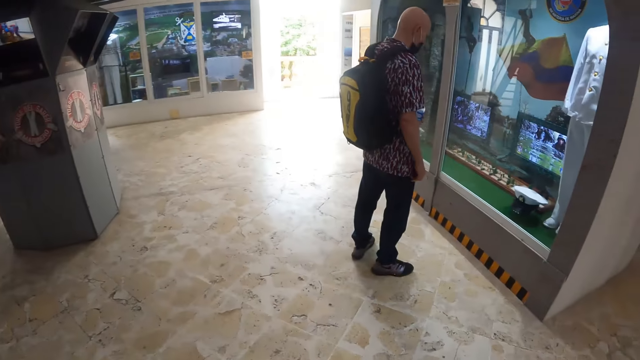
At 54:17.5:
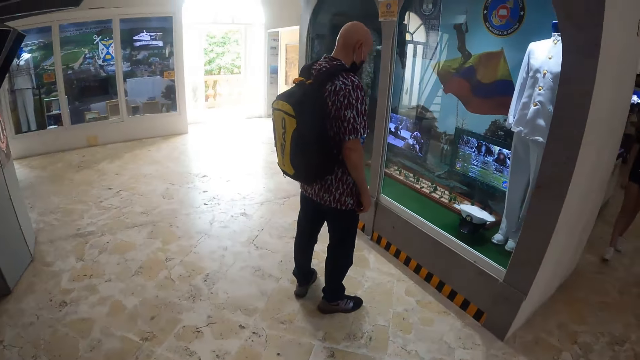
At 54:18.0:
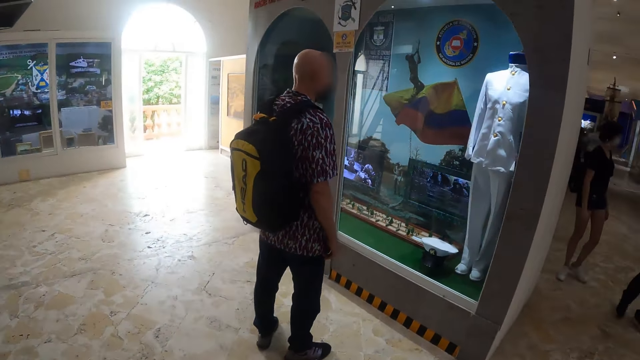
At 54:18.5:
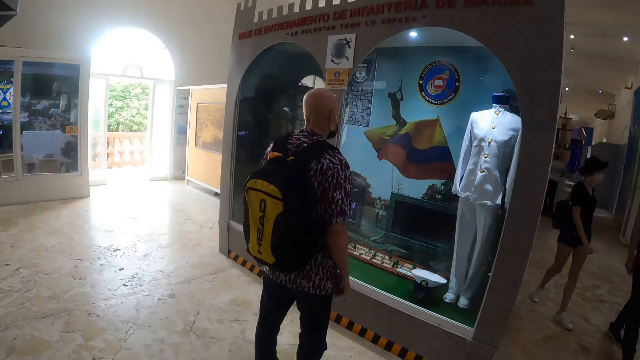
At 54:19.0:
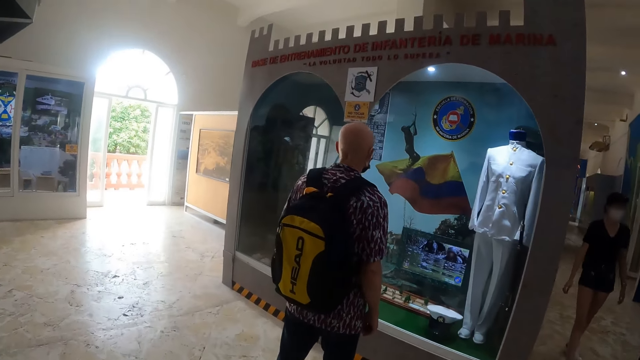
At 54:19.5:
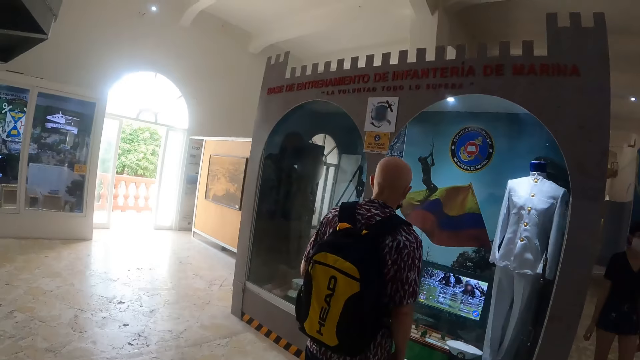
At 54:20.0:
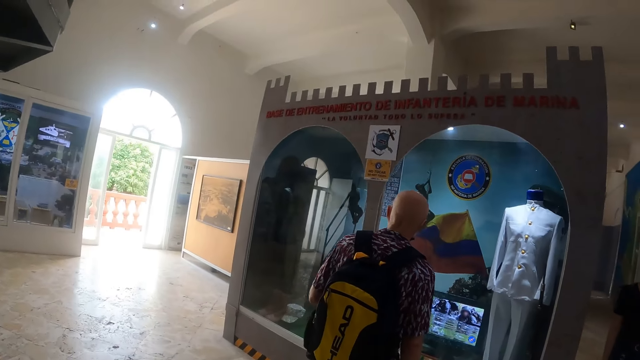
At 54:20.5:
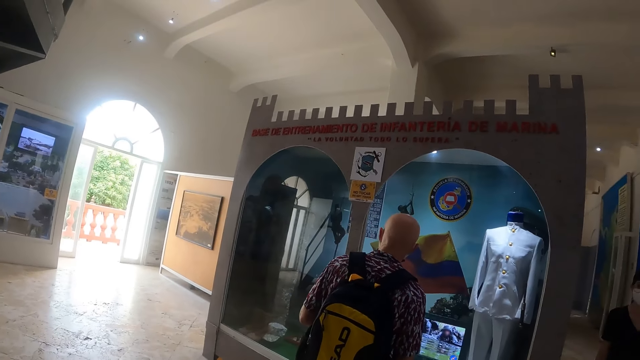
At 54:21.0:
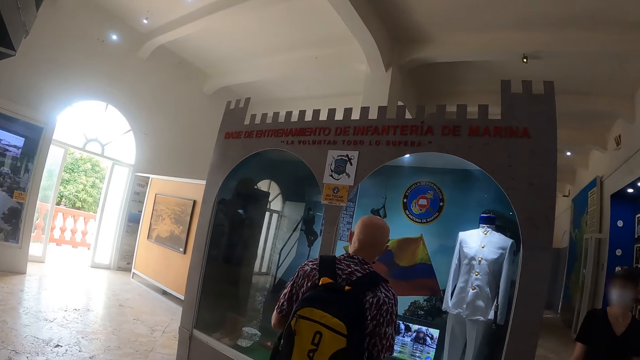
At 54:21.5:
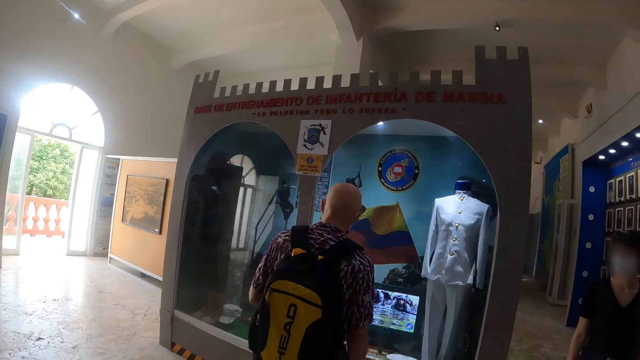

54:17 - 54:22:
The camera wearer walks around the museum.

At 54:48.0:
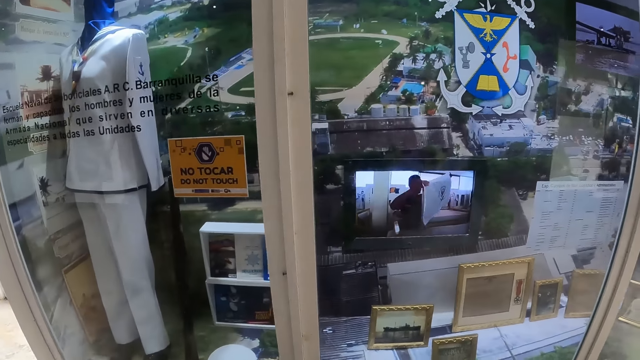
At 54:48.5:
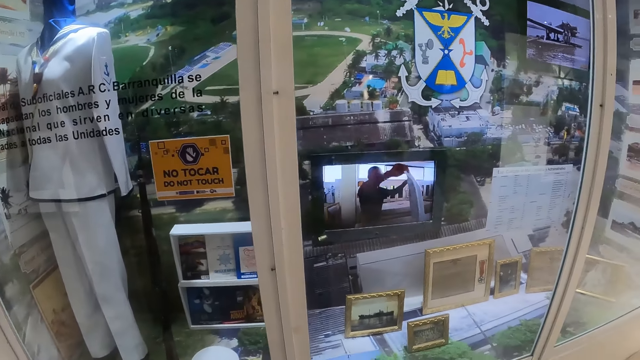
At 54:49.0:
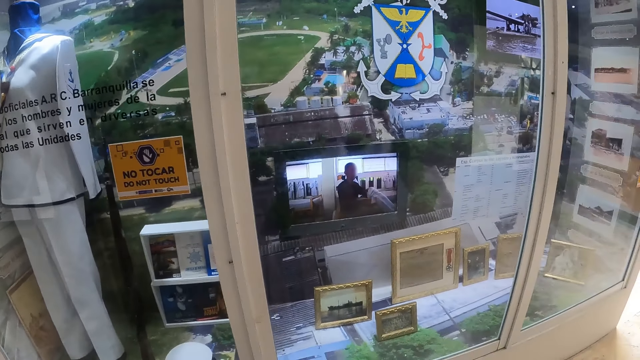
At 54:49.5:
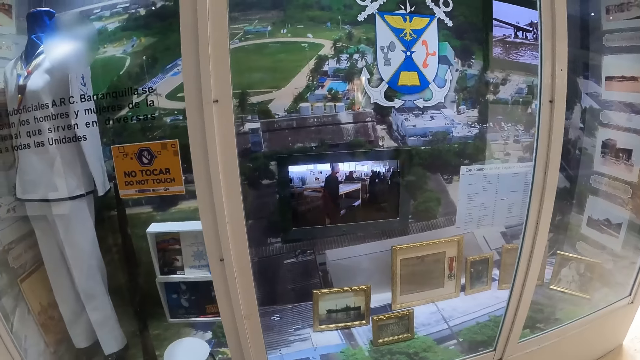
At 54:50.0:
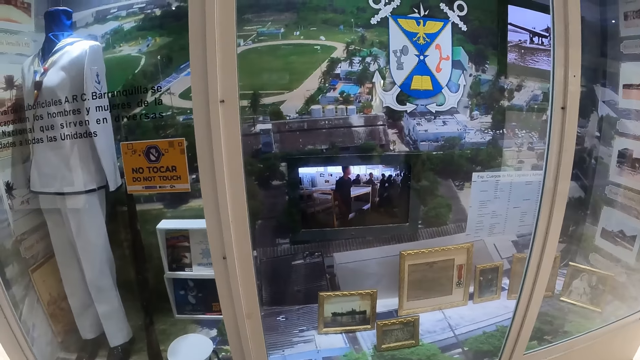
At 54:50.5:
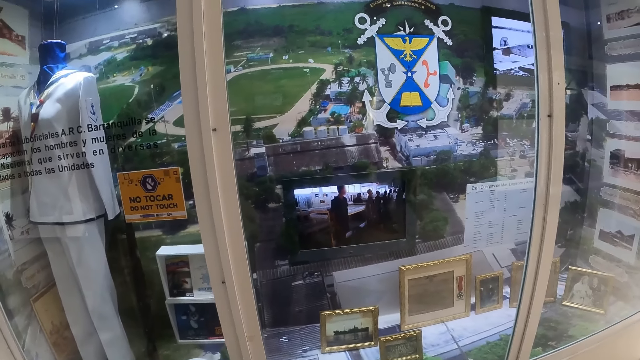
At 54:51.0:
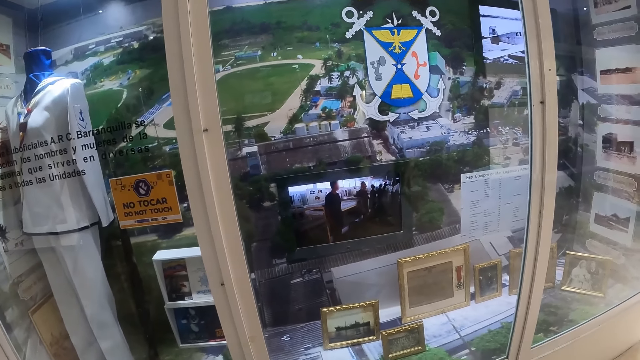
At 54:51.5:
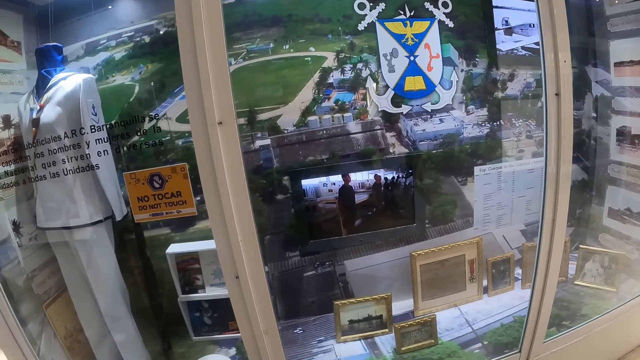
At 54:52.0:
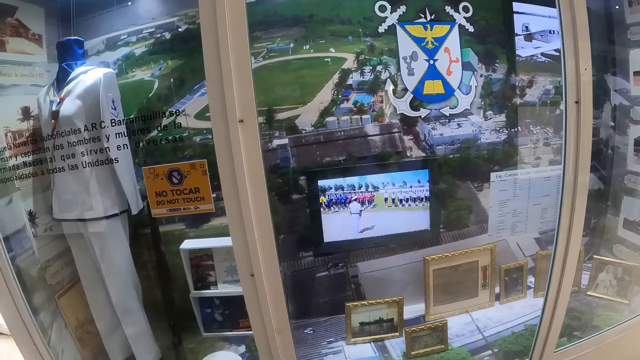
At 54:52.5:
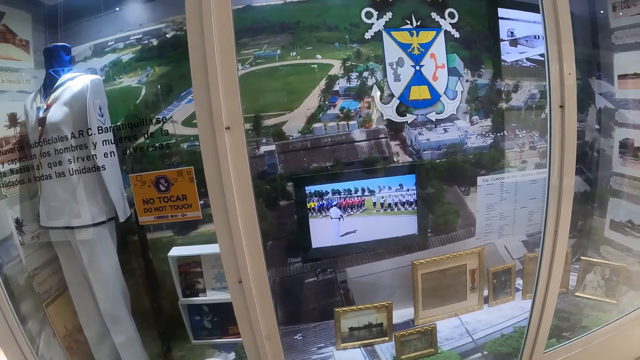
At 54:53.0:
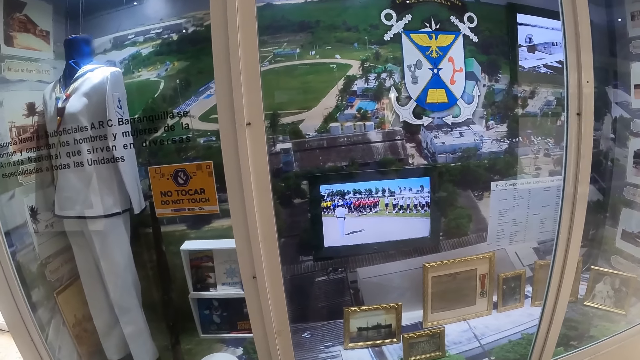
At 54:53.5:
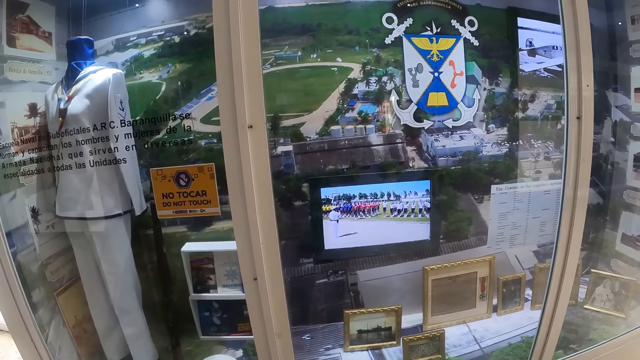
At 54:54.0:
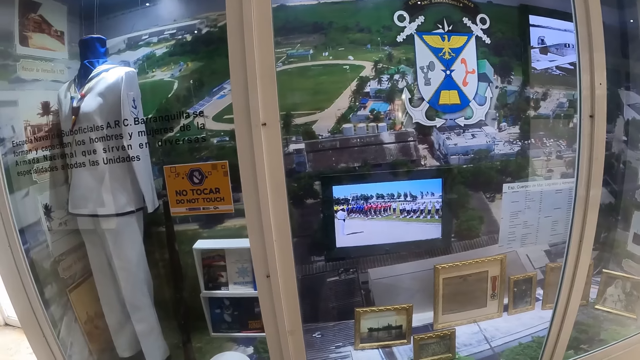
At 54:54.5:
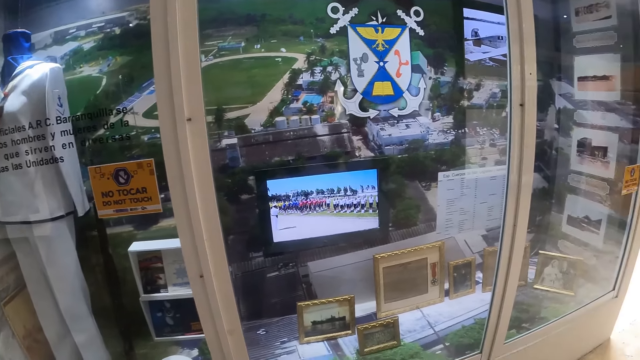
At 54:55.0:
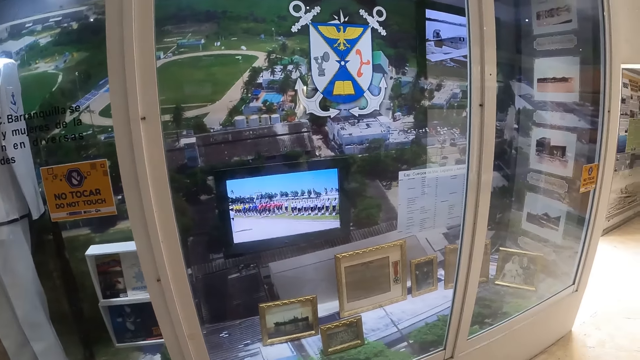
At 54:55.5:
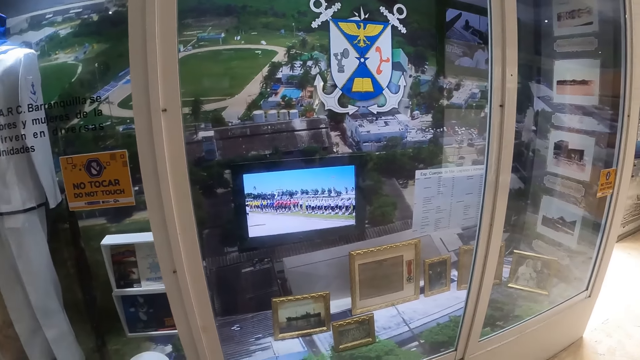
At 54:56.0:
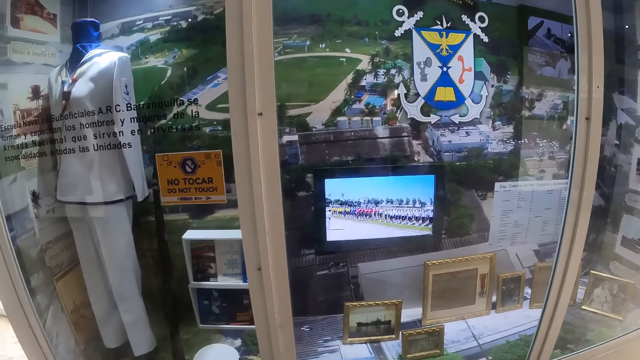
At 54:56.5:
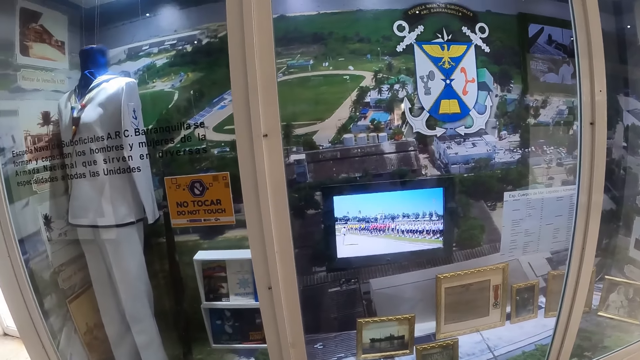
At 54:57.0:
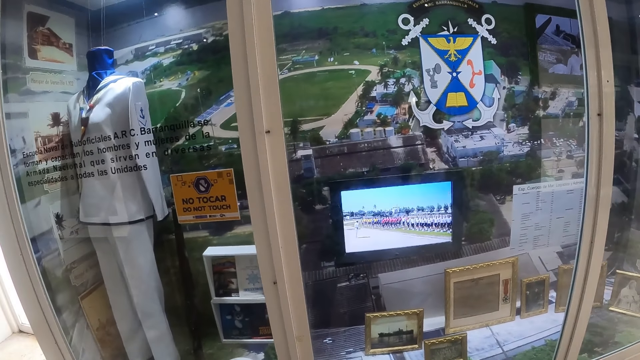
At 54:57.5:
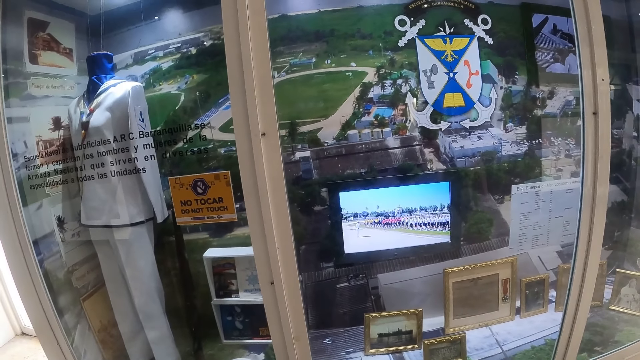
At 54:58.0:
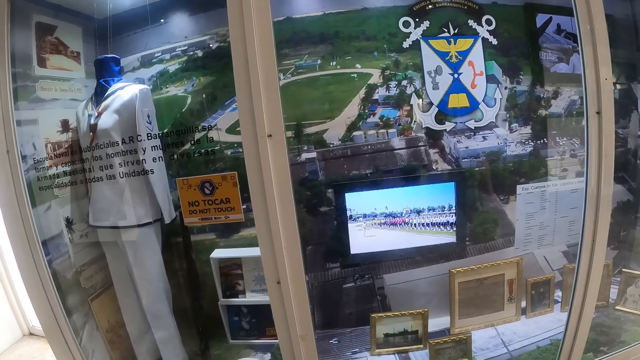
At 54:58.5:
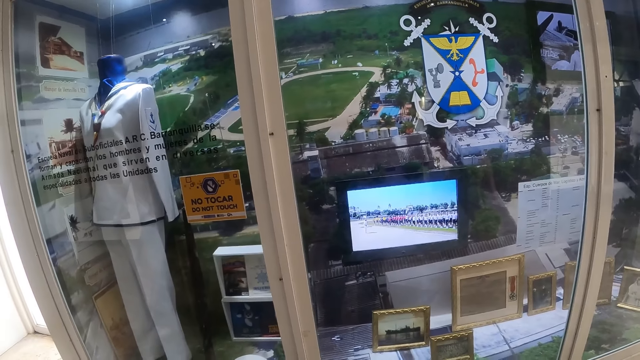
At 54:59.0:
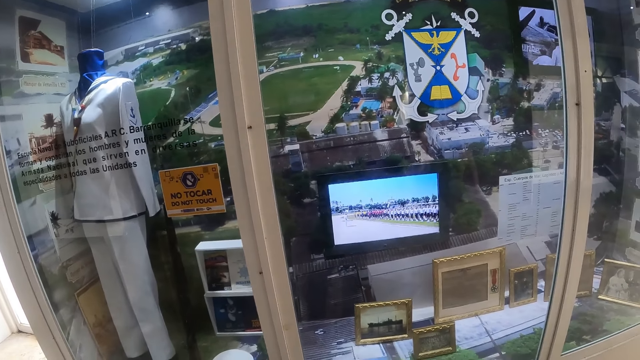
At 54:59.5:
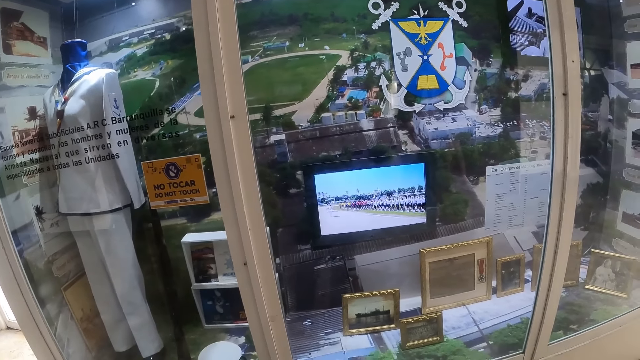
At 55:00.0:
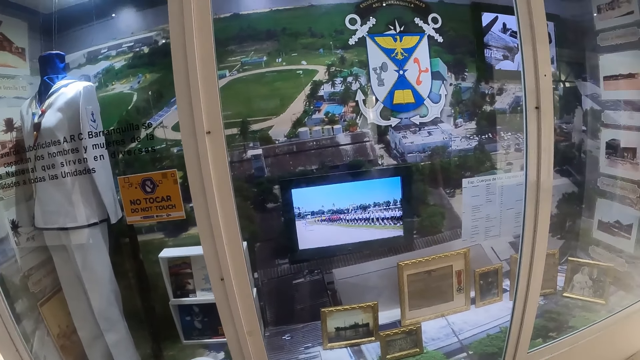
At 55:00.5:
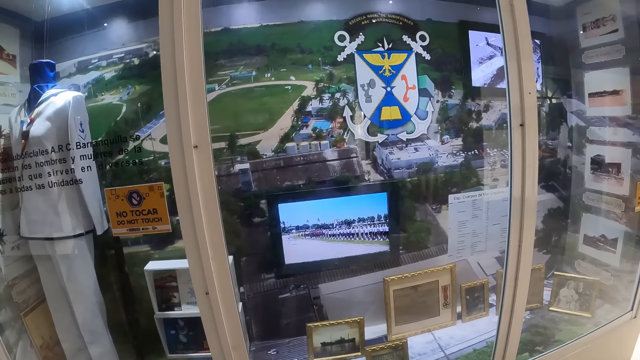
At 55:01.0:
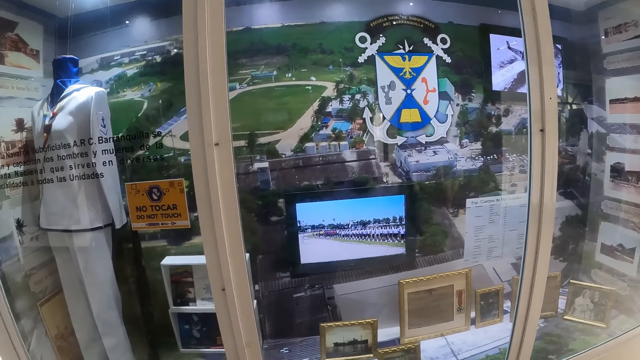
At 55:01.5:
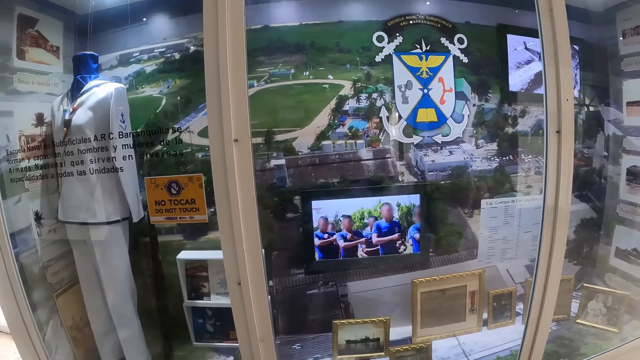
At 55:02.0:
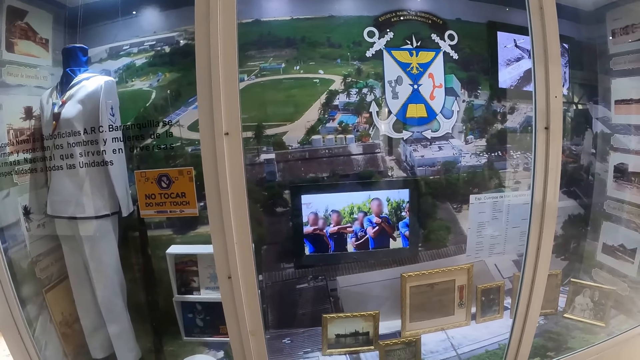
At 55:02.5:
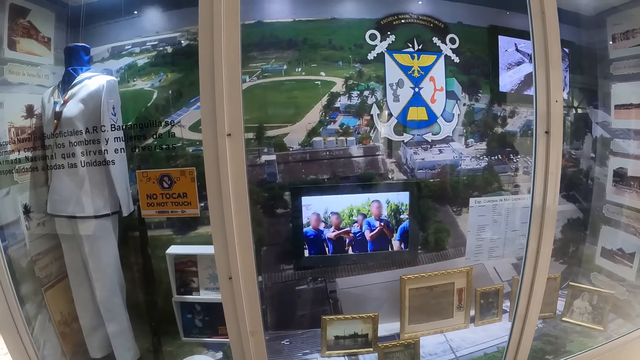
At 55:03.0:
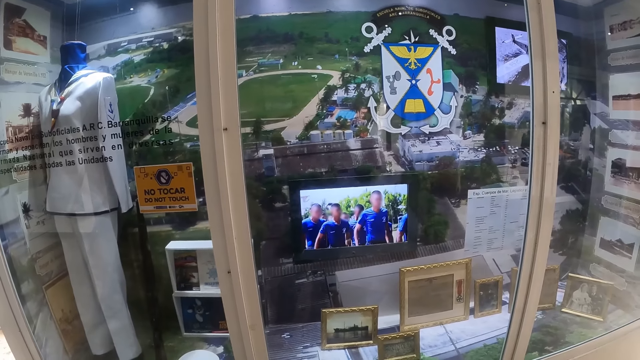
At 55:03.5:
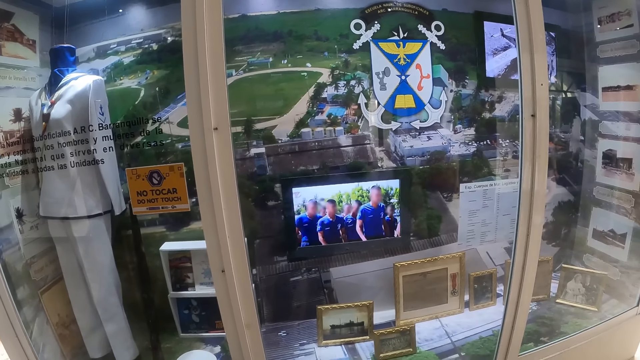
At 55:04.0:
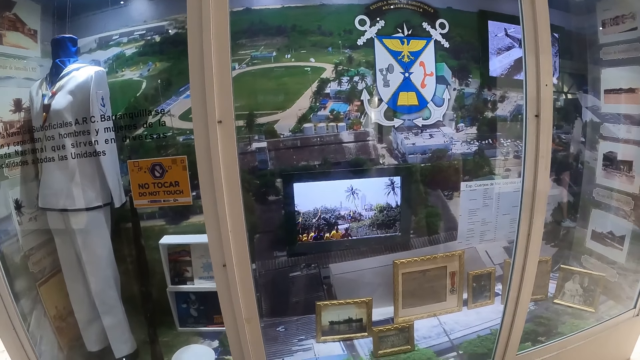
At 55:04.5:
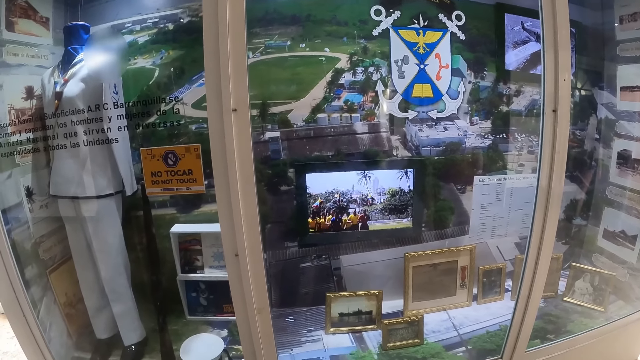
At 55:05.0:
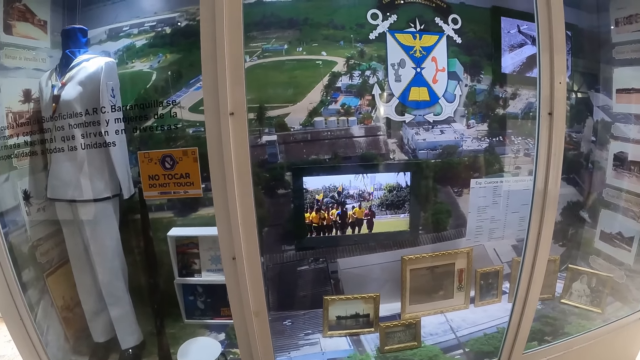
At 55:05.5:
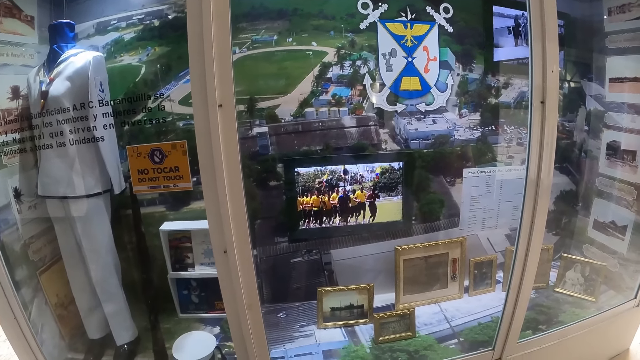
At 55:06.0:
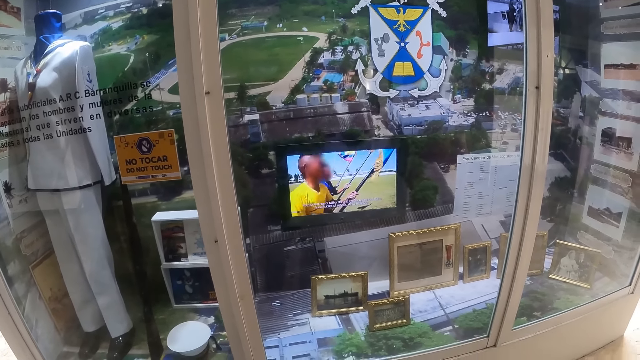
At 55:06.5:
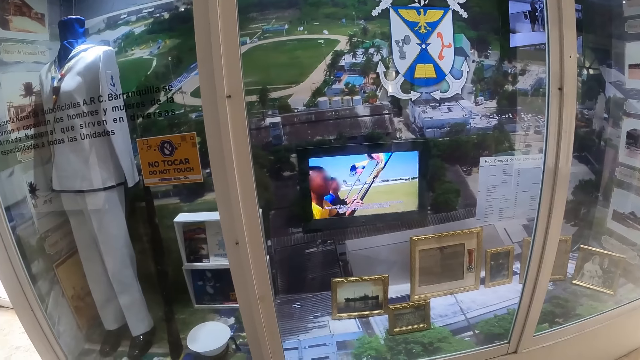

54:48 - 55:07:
The camera wearer watches a television. They look around the museum.
